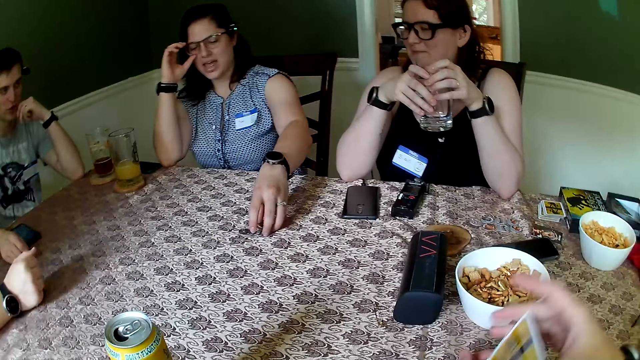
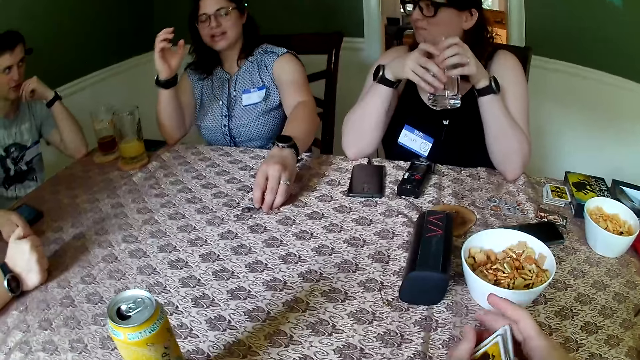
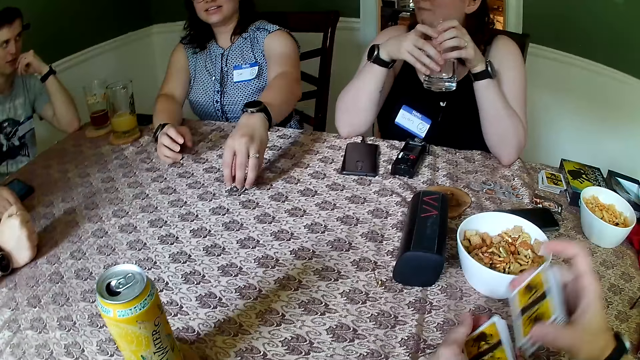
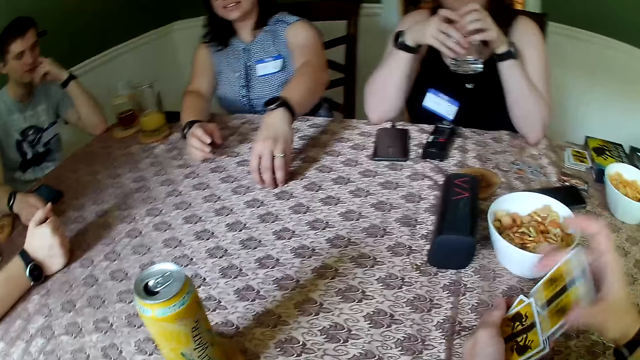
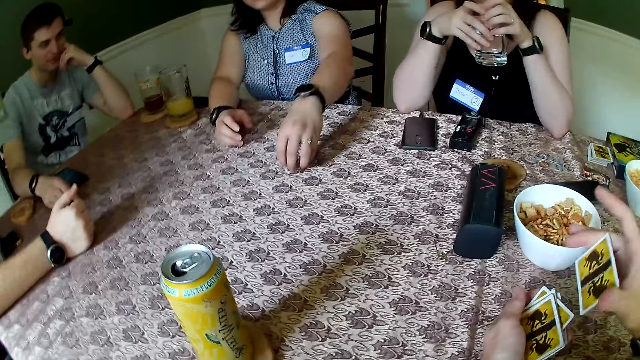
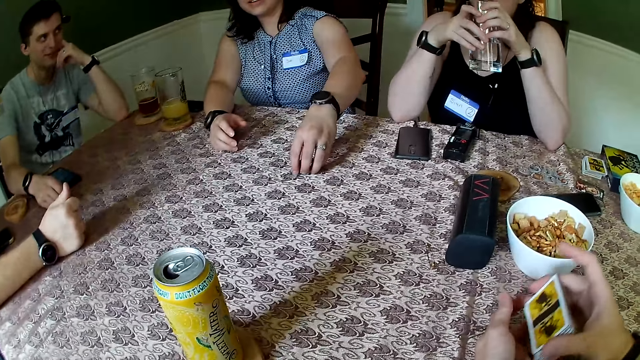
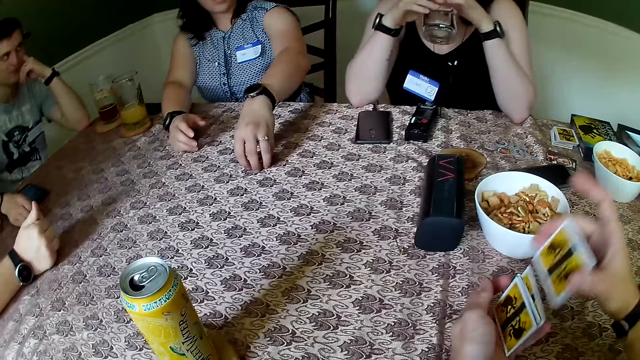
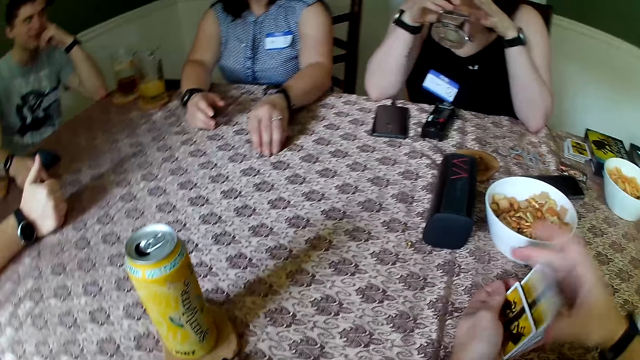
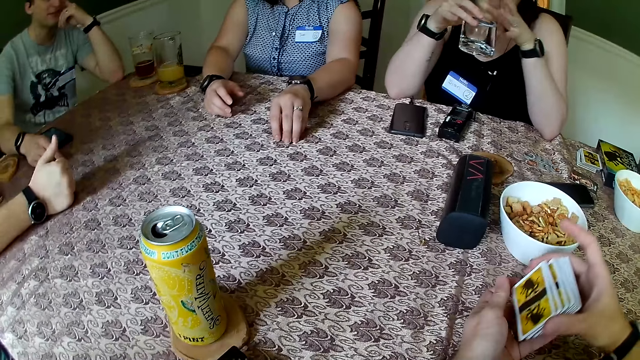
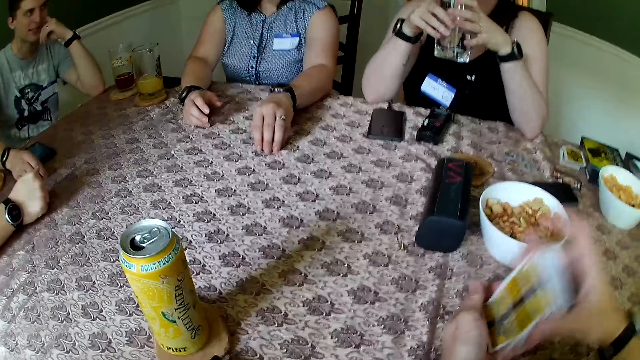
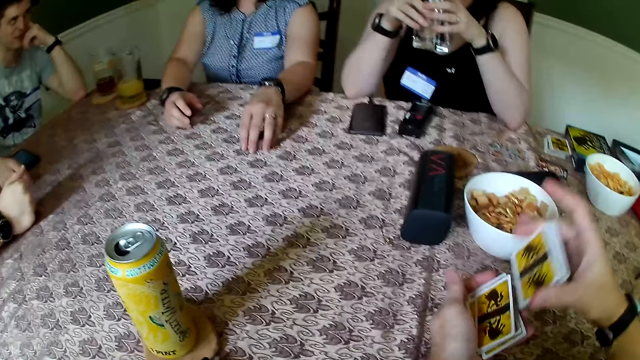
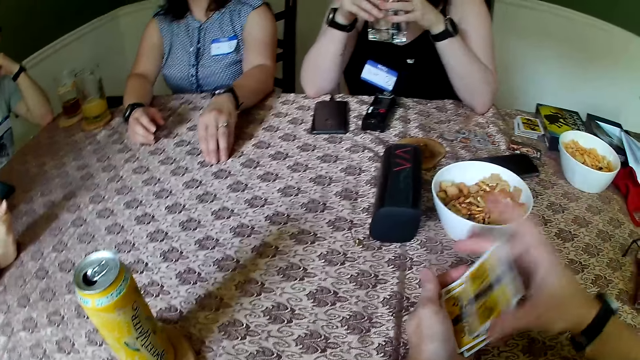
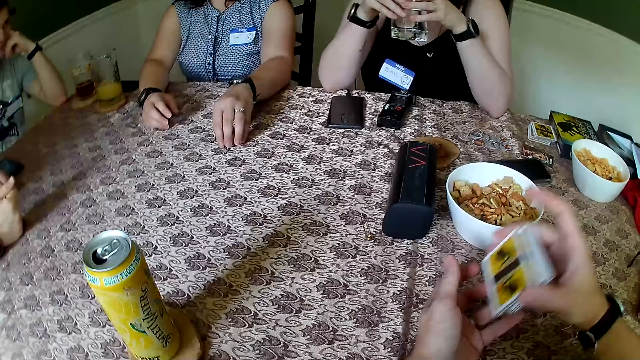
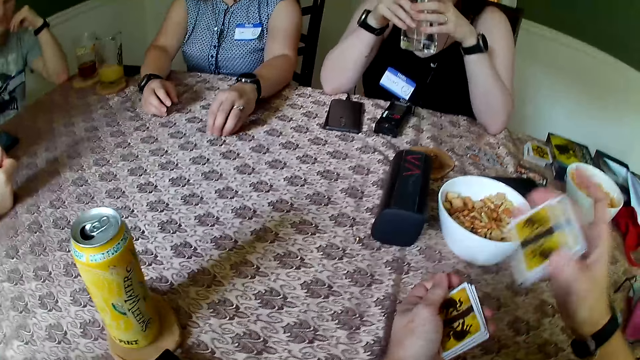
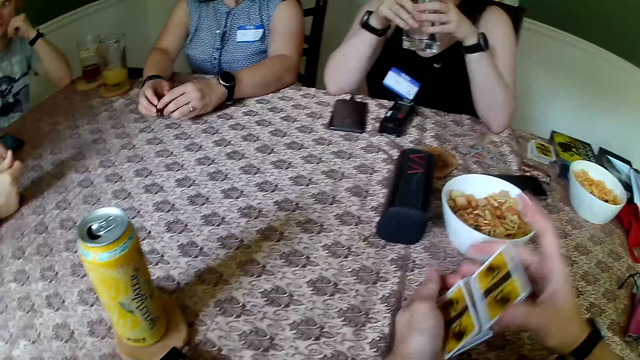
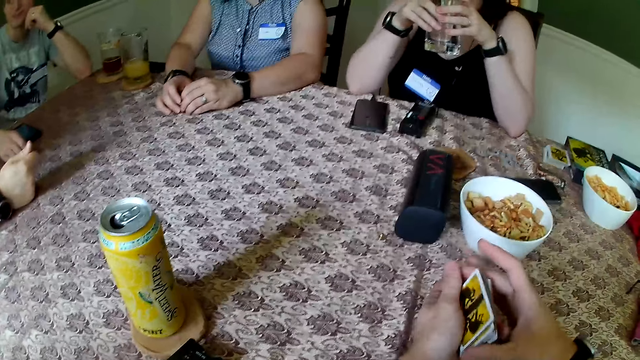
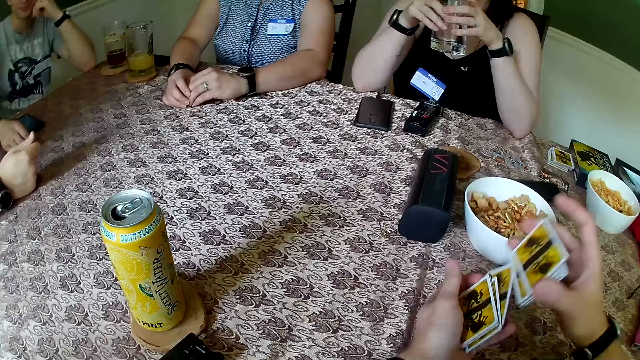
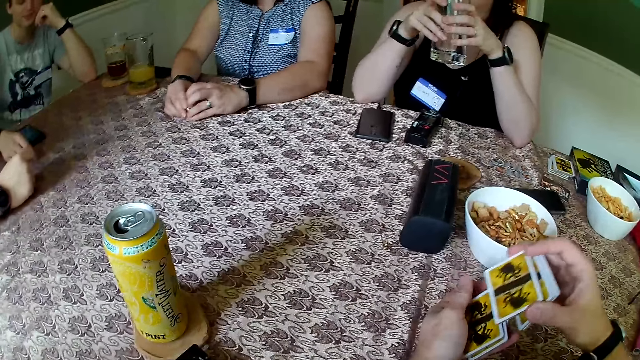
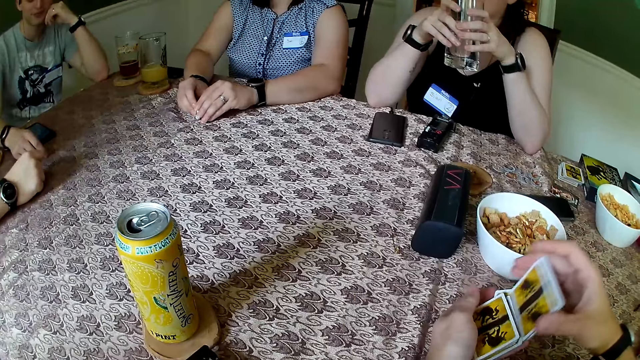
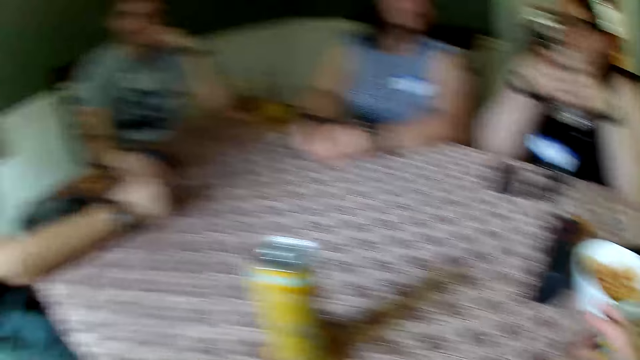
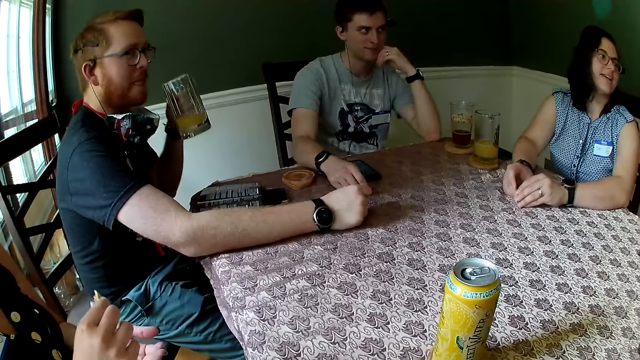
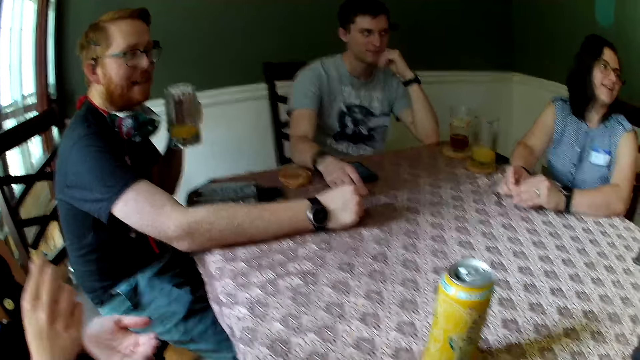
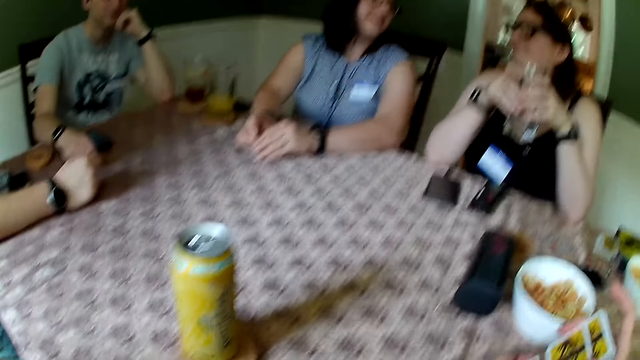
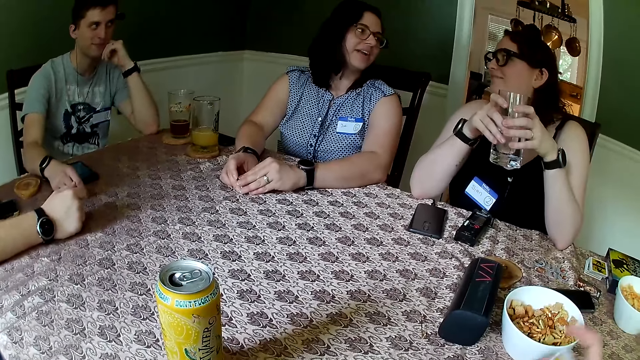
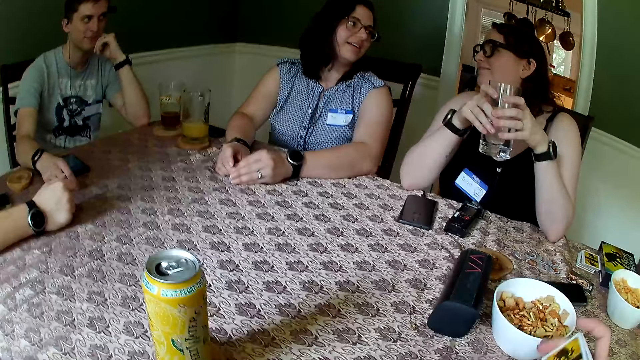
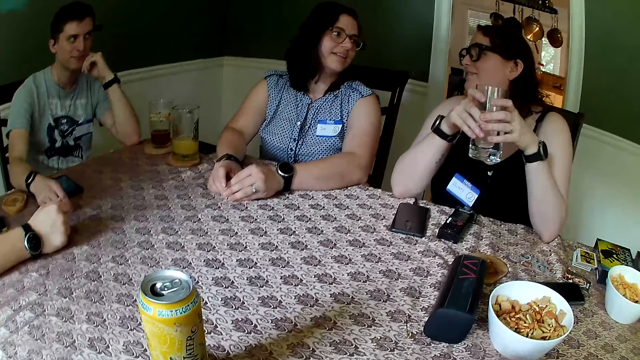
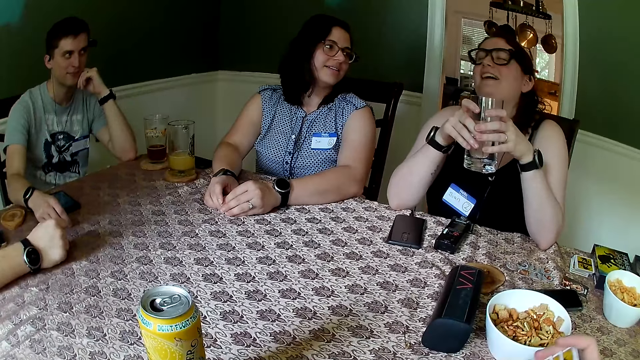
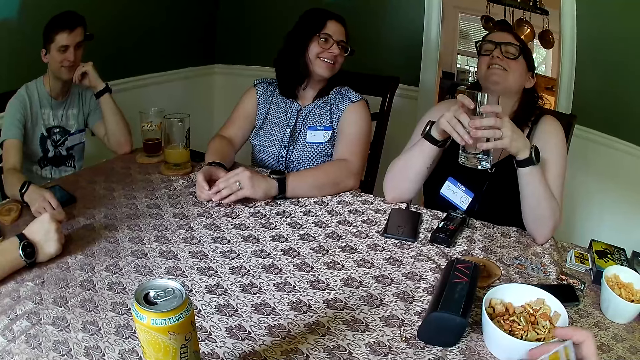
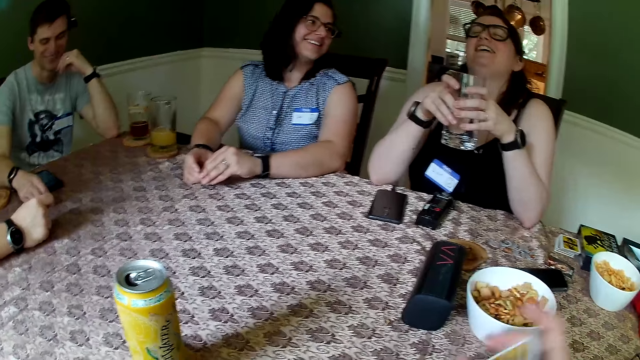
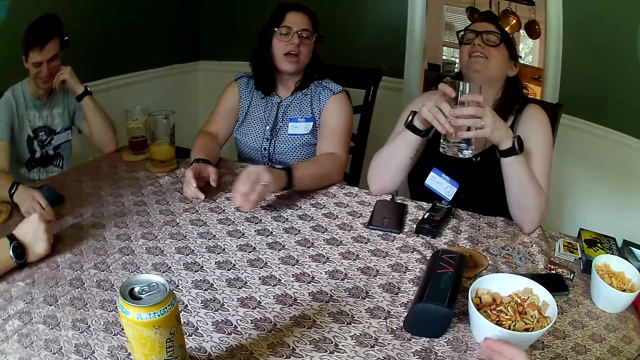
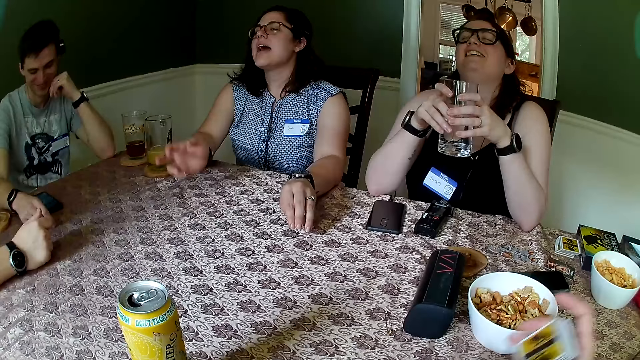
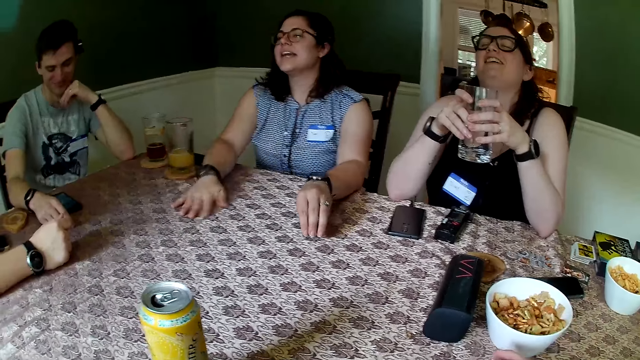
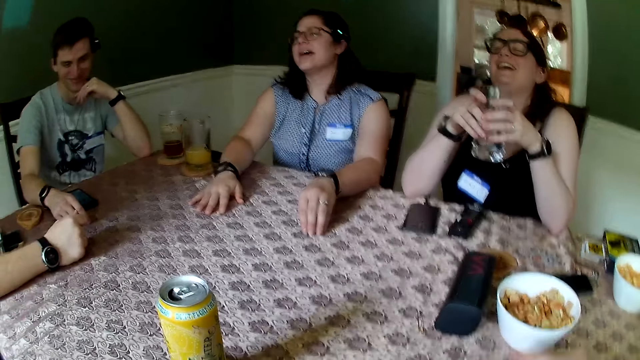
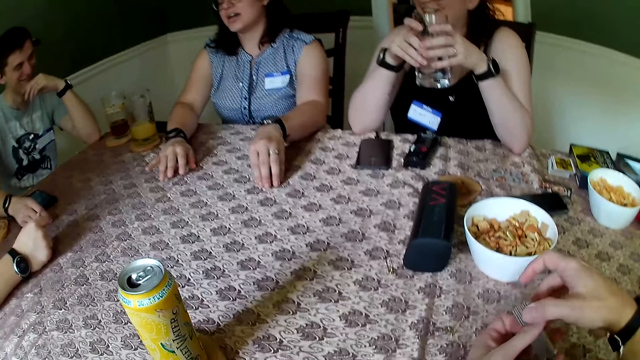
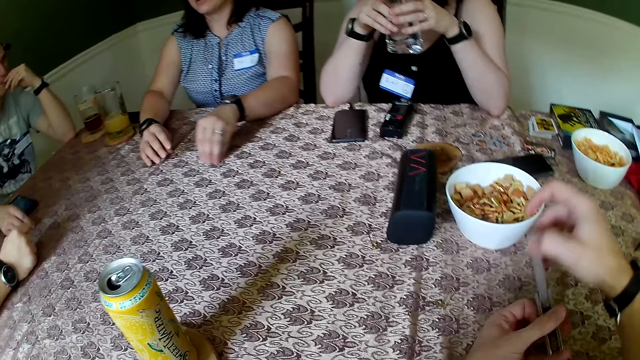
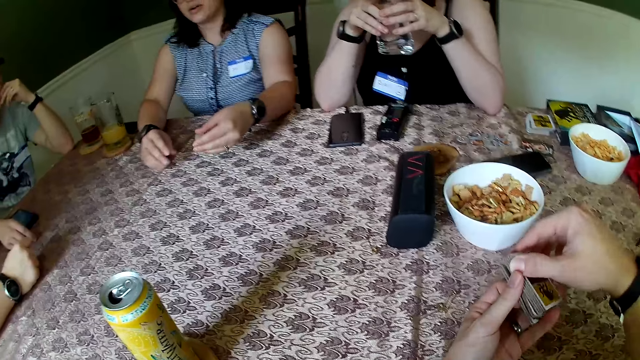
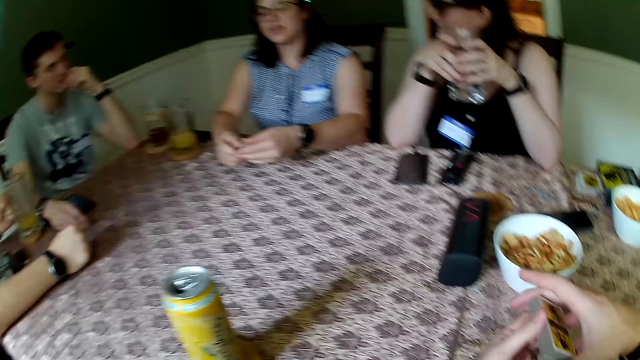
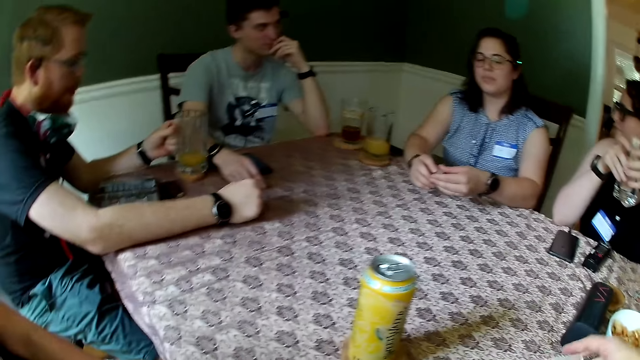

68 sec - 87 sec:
A woman holds the cup with both hands. The camera wearer shuffles the cards with both hands.

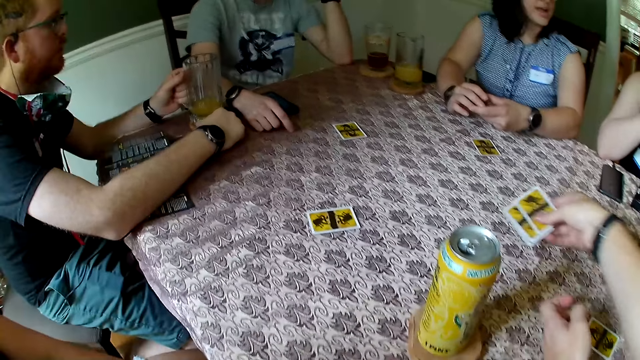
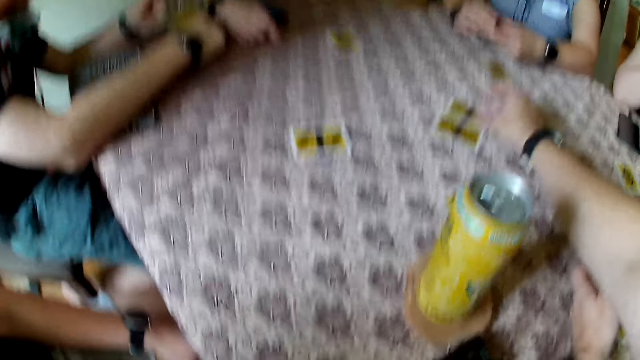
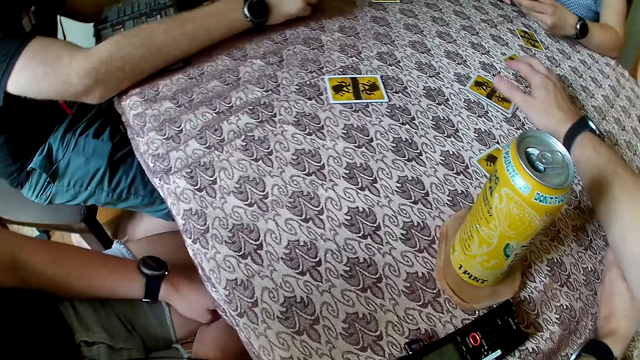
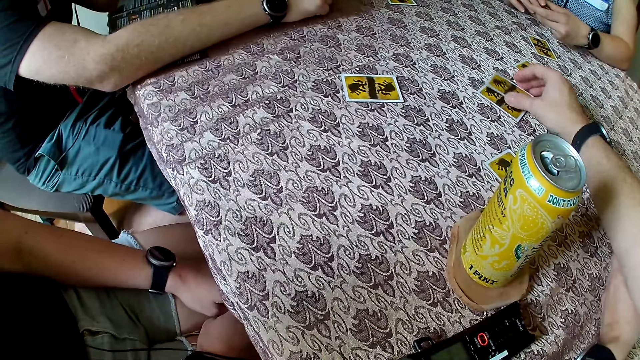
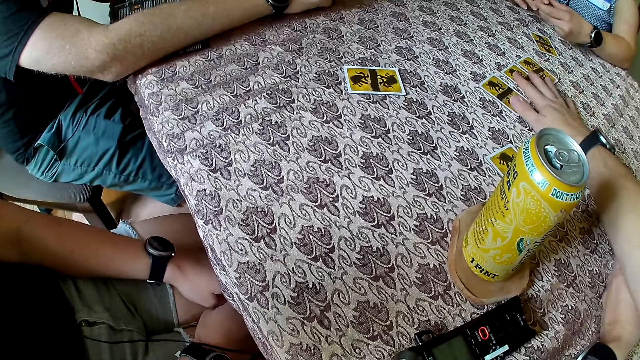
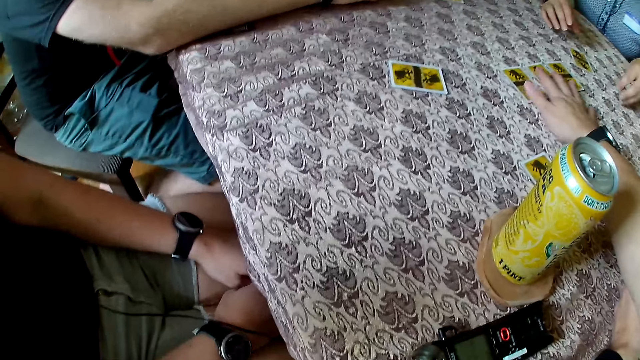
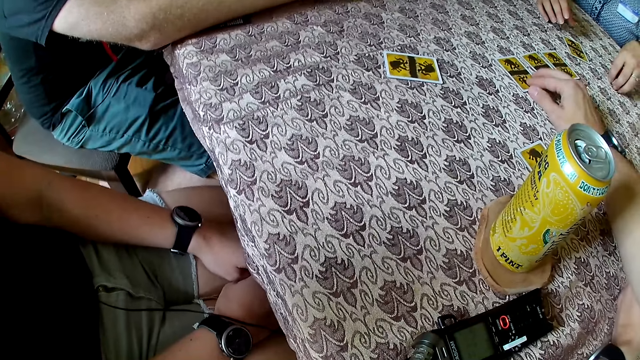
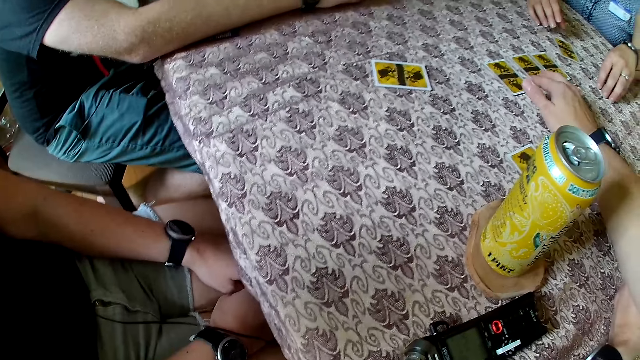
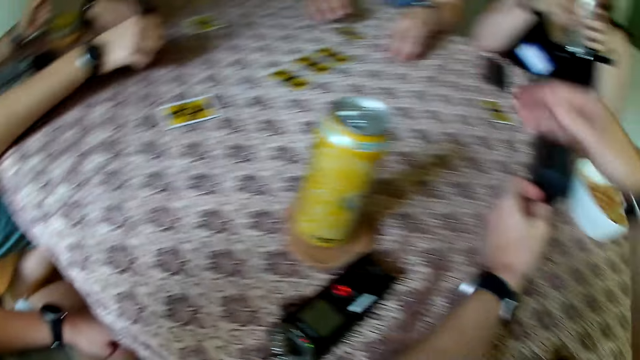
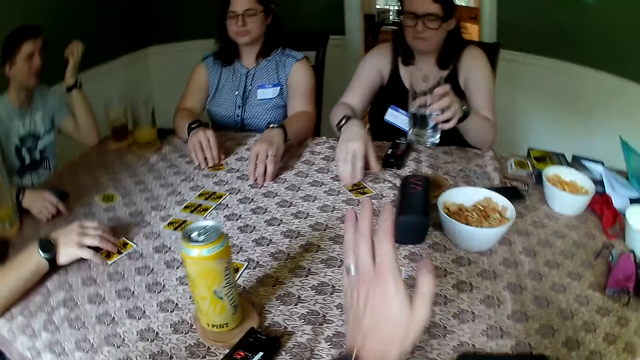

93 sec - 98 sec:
The camera wearer puts the remaining cards at the center of the table with his right hand. A man adjusts the card with his right hand.
